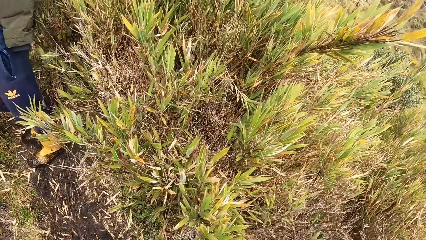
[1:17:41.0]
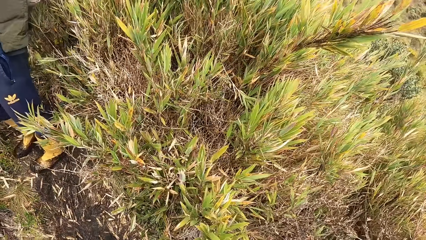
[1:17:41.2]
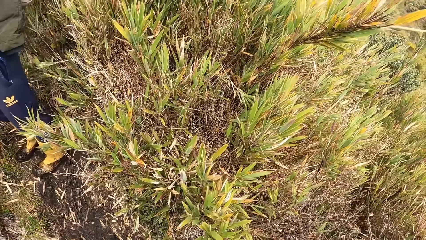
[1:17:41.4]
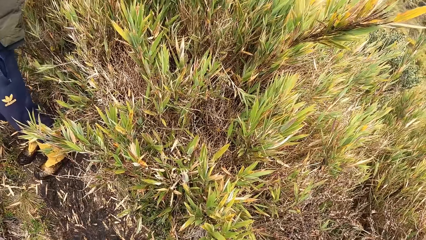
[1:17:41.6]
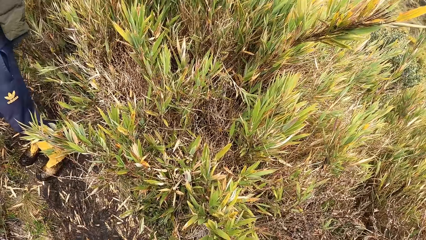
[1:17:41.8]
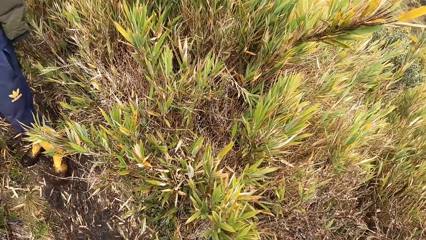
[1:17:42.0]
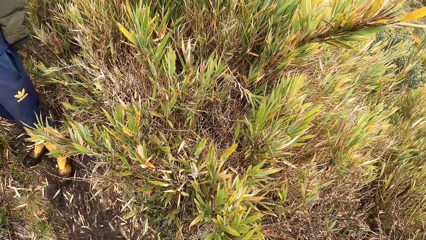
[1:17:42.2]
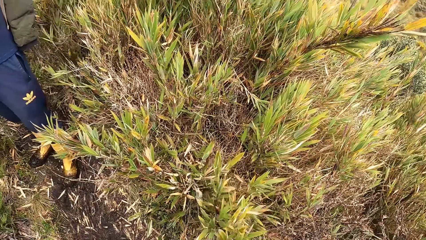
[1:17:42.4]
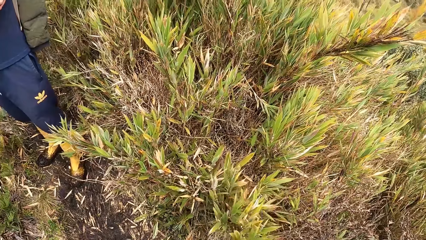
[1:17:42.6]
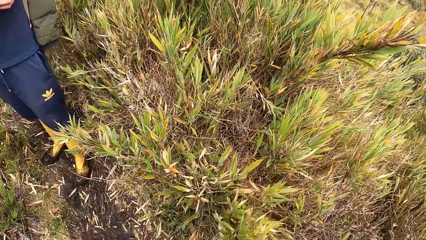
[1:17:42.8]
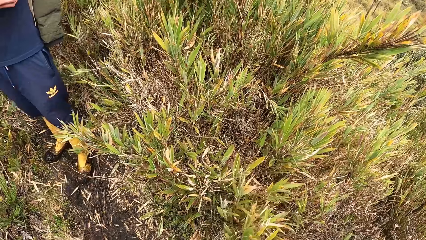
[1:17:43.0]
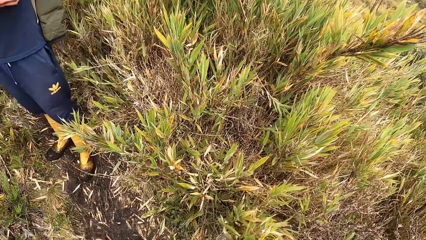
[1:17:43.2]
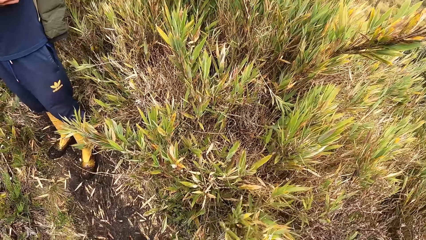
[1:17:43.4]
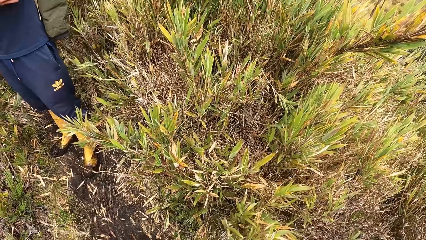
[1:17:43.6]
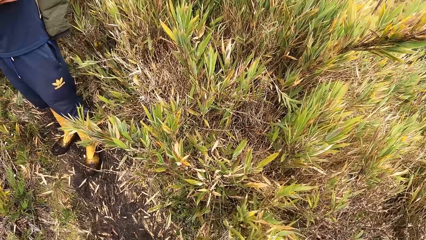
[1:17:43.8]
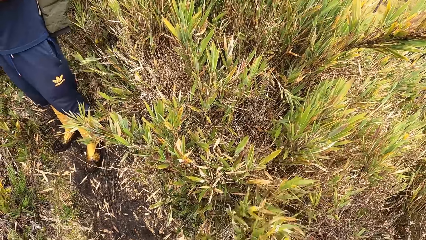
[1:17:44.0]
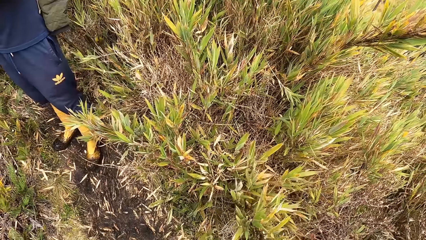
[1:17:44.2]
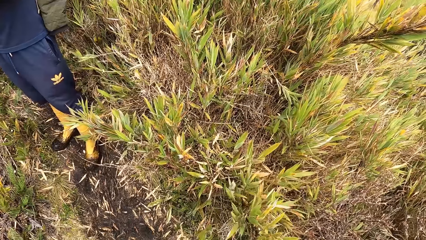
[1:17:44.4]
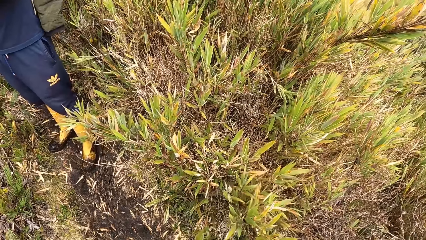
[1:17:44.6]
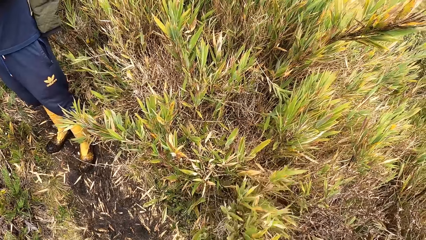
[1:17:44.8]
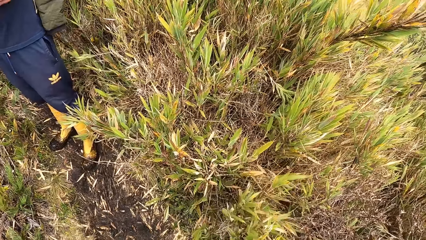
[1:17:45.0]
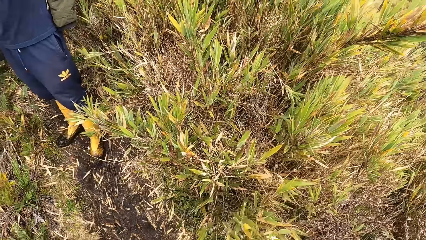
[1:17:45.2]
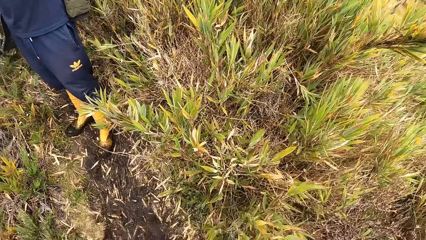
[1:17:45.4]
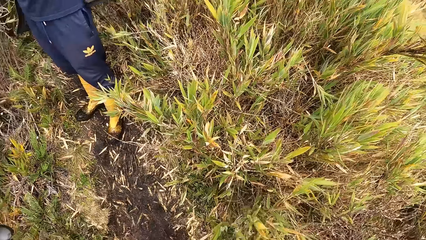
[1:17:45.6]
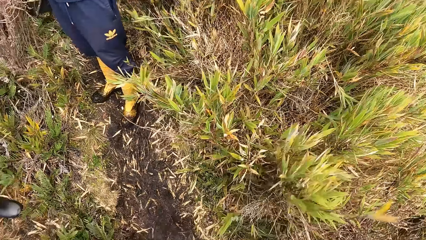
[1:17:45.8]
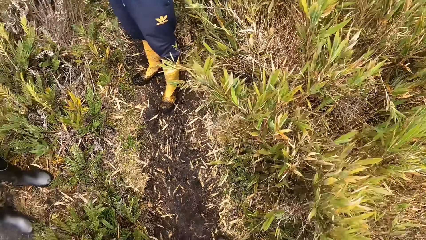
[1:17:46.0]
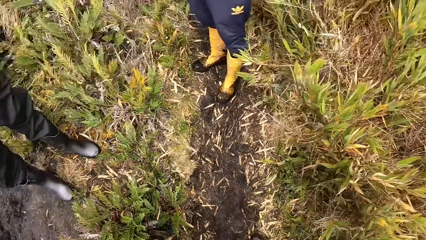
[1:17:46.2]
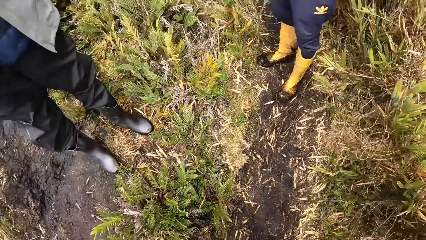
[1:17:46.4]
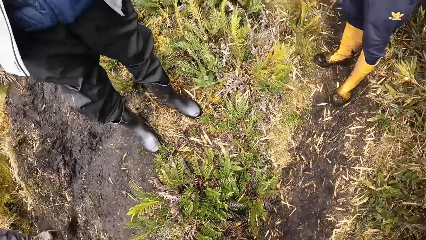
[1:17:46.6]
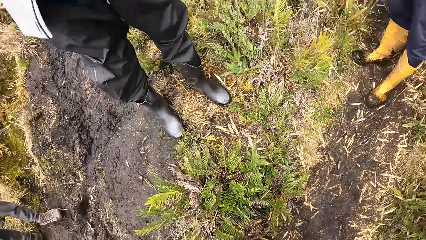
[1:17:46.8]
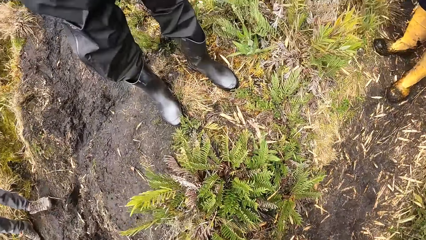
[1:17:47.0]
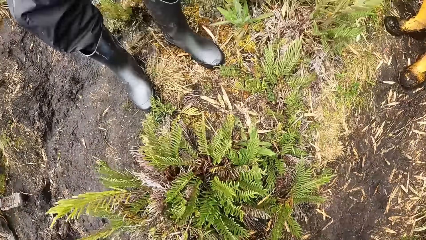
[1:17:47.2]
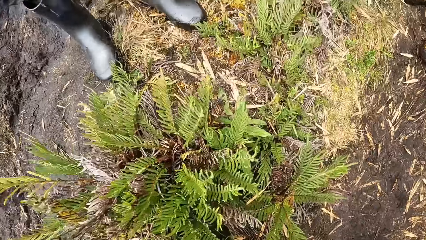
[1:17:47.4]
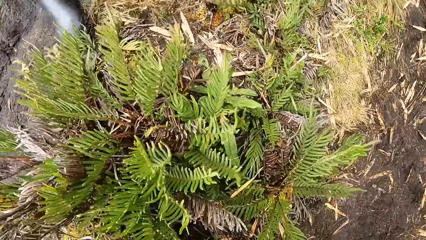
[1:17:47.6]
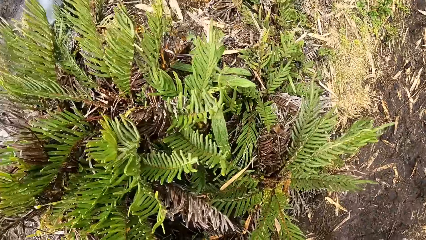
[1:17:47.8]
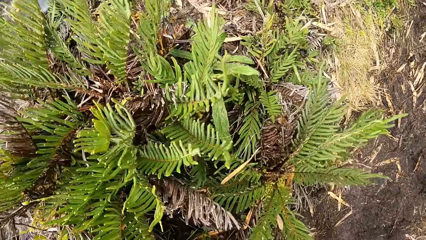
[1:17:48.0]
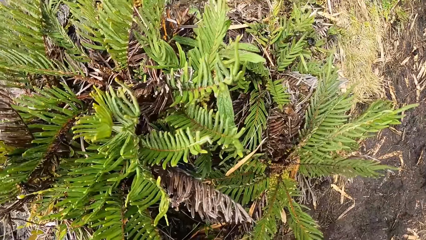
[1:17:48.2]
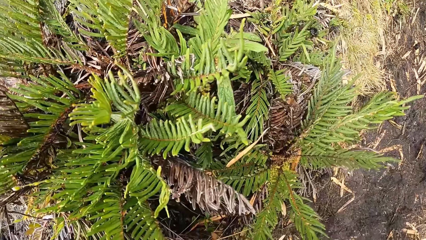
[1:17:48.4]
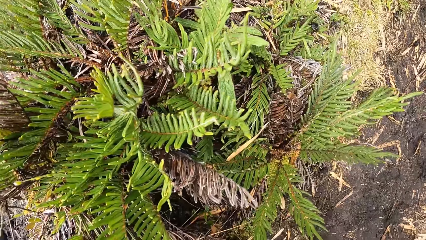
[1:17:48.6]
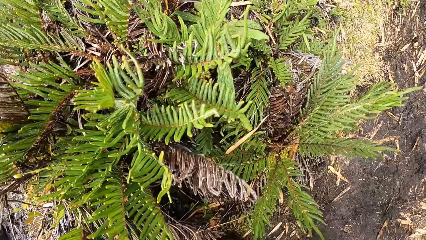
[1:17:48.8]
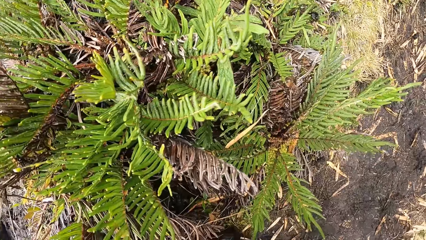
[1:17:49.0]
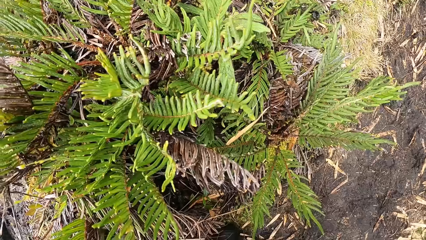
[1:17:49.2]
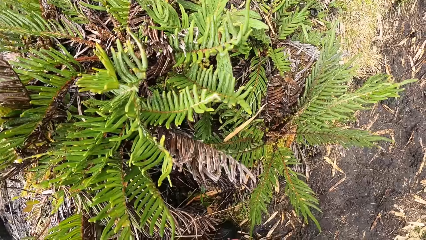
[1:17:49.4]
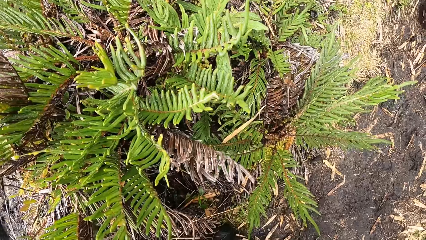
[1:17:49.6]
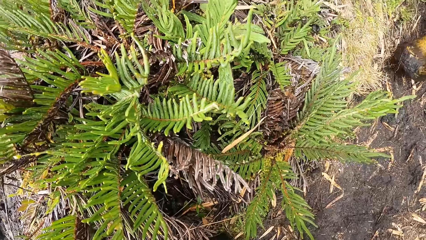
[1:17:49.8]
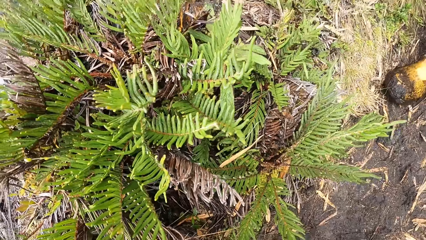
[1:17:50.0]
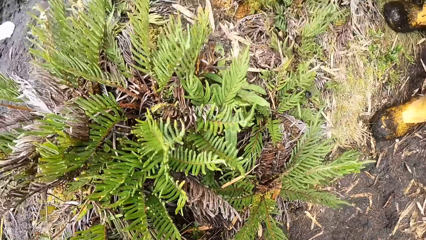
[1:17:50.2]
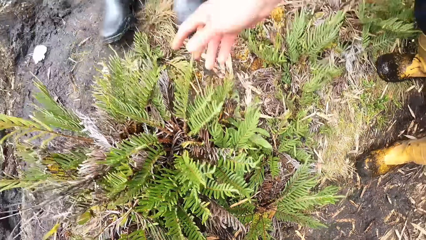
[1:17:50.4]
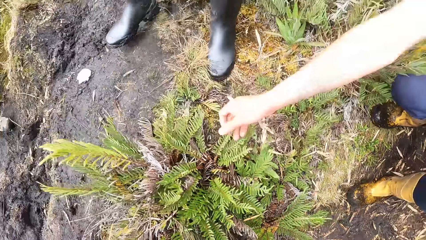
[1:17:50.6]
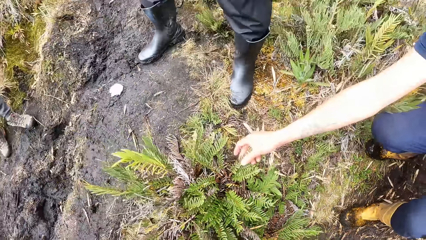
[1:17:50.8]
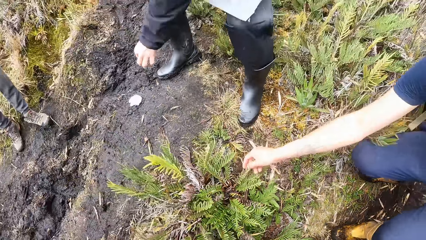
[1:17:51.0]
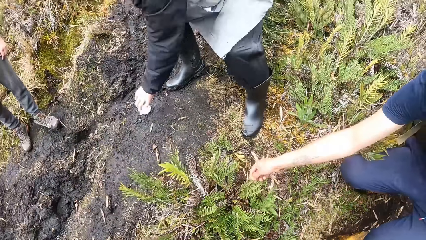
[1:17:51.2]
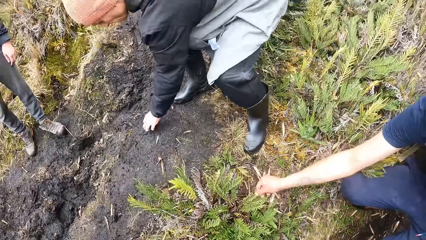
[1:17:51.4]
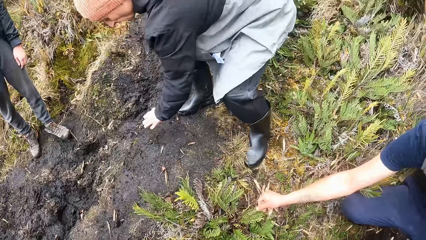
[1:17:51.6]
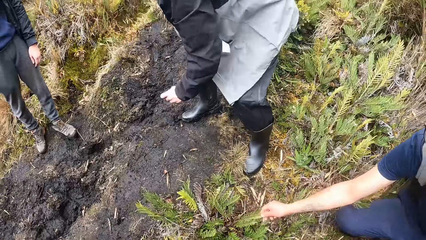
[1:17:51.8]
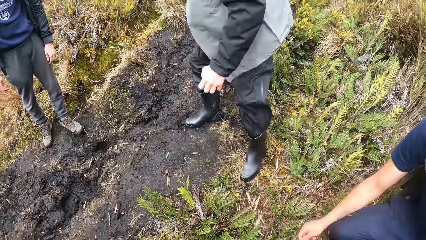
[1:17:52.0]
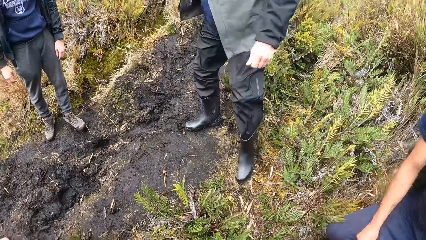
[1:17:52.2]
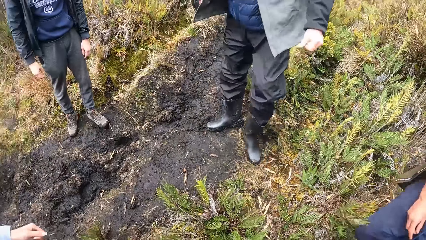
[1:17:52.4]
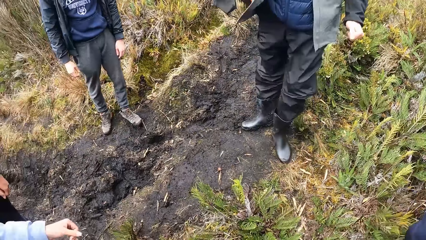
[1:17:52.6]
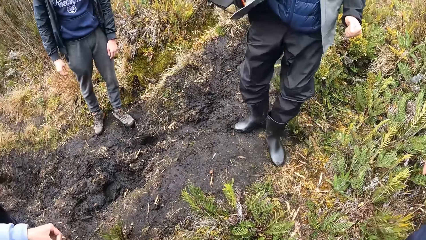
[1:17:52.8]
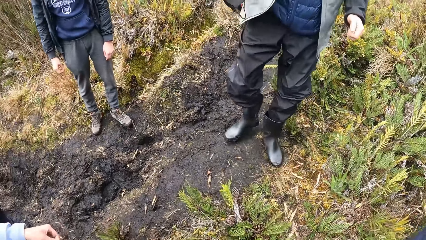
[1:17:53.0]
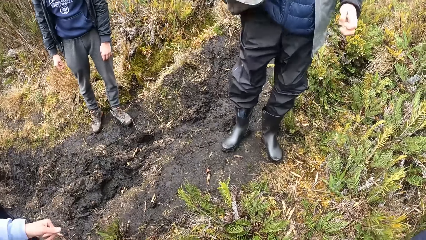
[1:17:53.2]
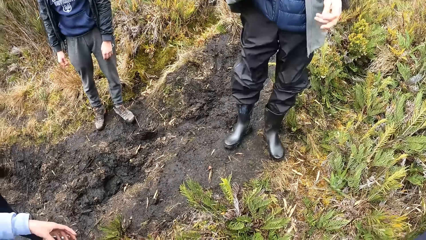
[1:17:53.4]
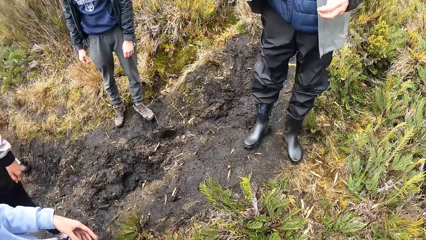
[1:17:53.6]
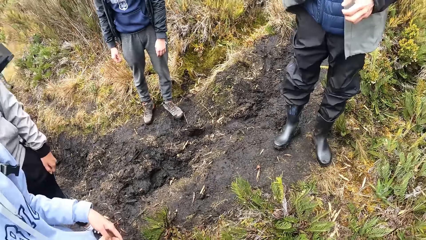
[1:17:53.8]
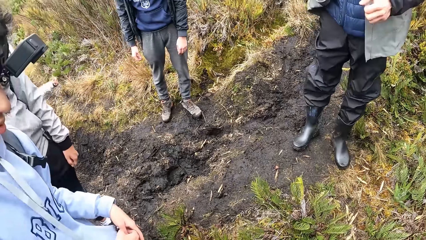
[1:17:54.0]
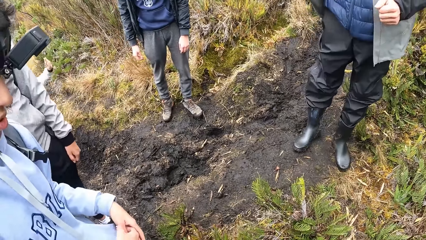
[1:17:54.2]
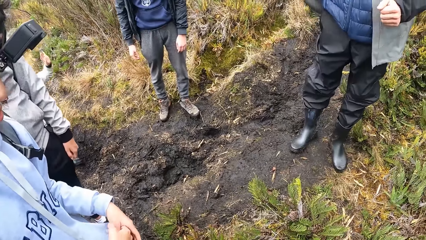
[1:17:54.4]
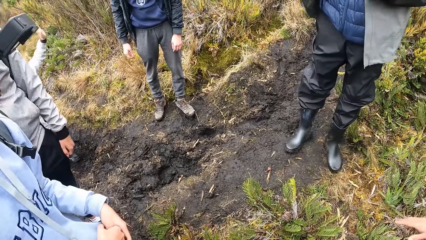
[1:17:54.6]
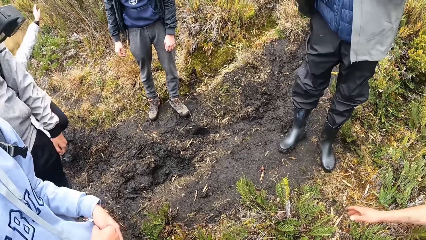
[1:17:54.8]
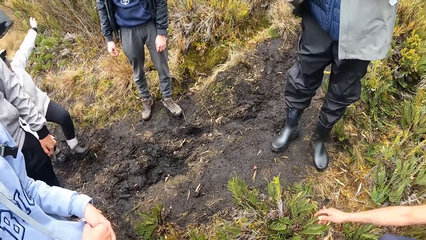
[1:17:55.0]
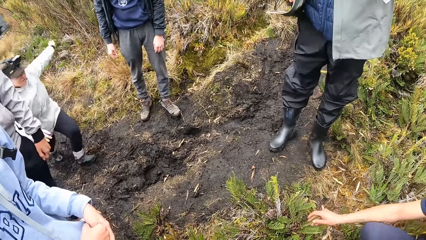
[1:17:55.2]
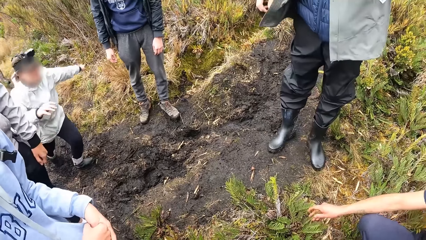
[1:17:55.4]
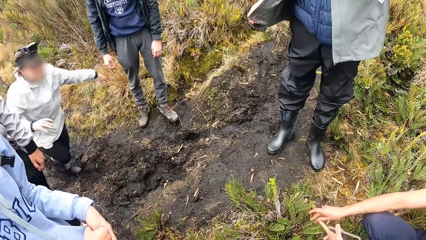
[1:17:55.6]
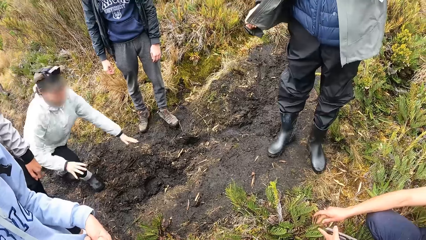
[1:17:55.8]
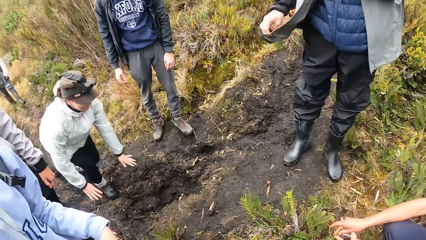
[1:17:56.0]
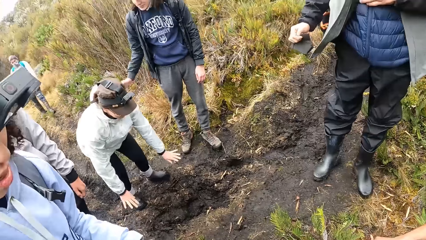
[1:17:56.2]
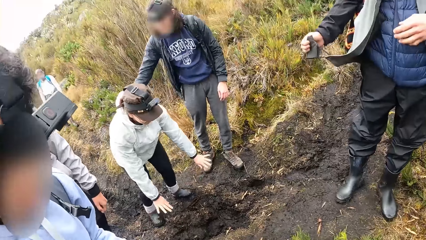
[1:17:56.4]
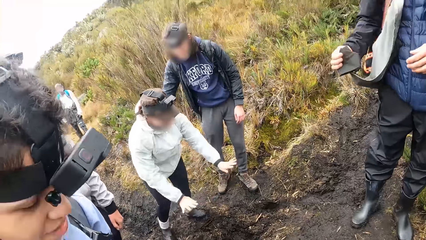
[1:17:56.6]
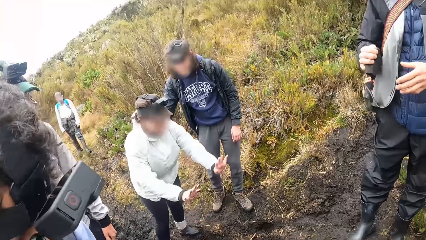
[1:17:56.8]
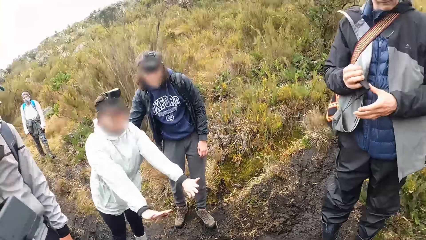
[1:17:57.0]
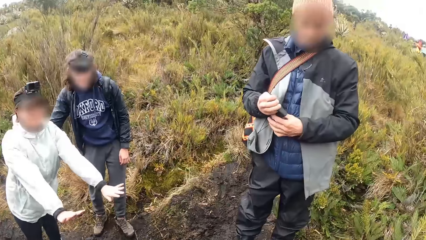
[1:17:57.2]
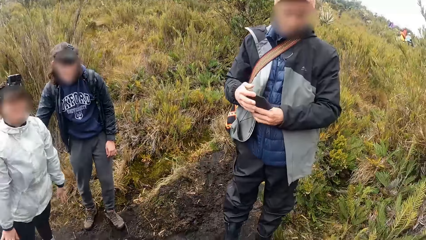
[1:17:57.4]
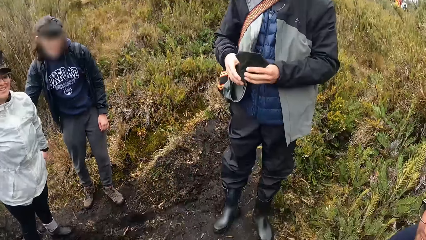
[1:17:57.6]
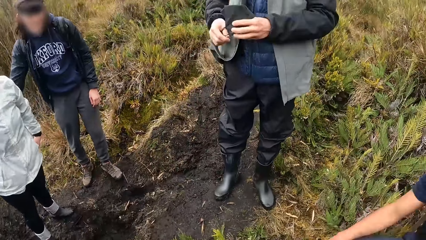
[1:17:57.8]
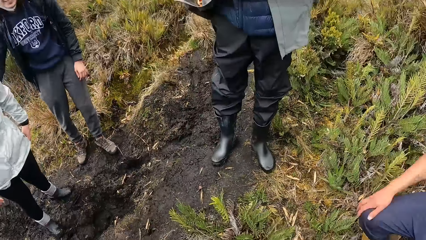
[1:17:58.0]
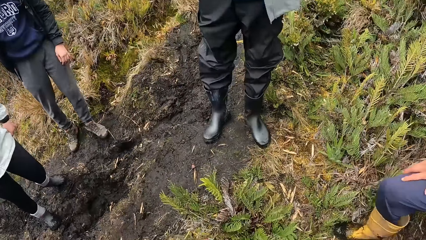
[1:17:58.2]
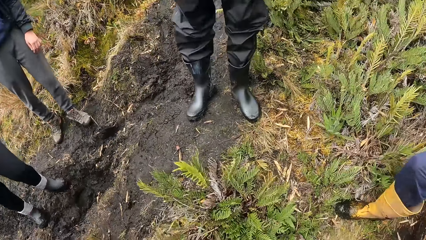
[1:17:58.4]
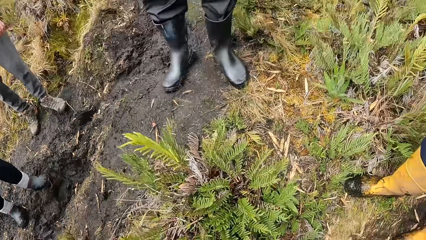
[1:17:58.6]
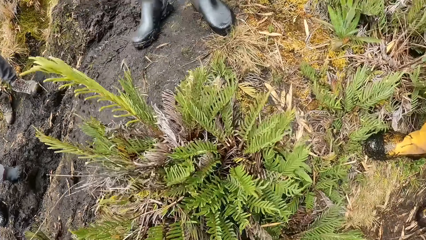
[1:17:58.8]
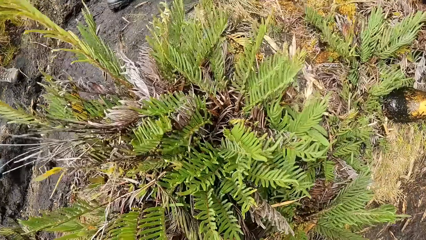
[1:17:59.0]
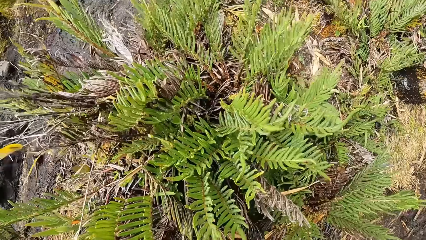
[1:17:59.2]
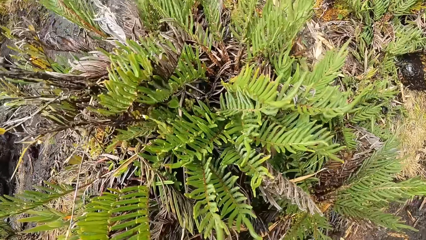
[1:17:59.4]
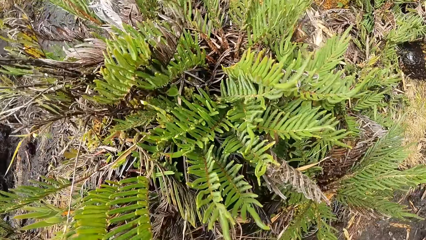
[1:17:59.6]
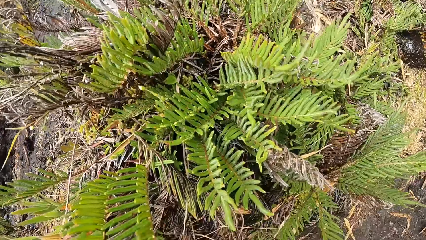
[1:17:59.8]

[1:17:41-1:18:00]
The camera wearer picks the plants. A man touches a plant on the ground with his right hand. Another man picks up a piece of paper from the ground with his left hand. The second man squeezes the piece of paper in his left hand. A woman walks towards a group of people on the trail. The camera wearer looks around. The first man touches the plant on the ground with his right hand. The second man holds a mask in his right hand. A third man touches the back of the woman with his right hand. The second man holds the mask in both hands.
